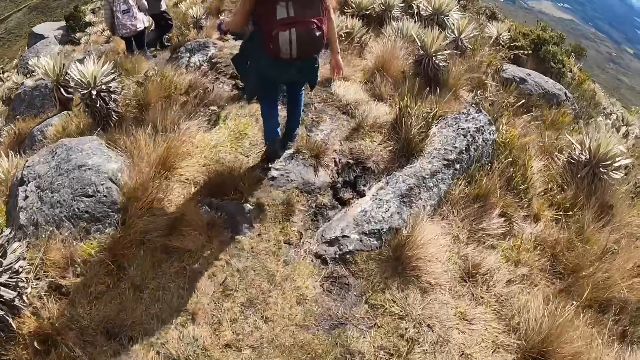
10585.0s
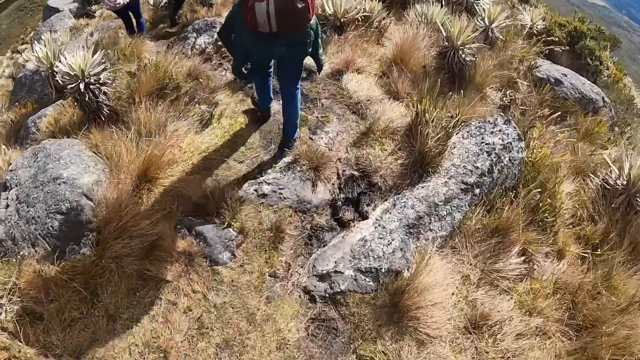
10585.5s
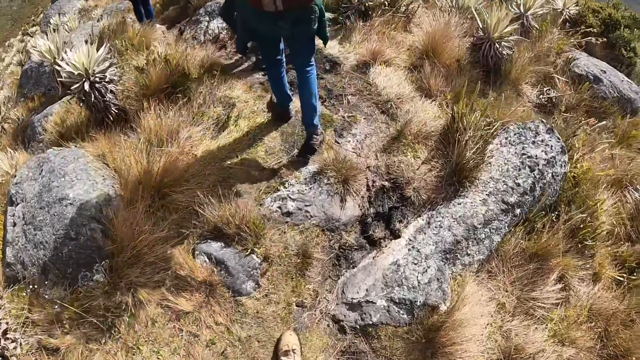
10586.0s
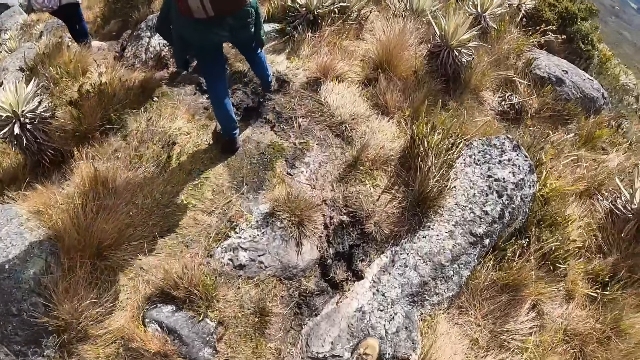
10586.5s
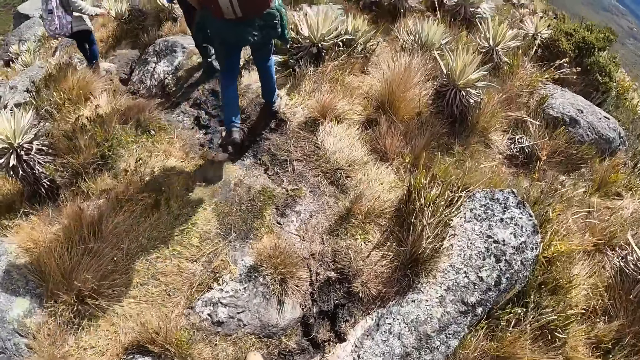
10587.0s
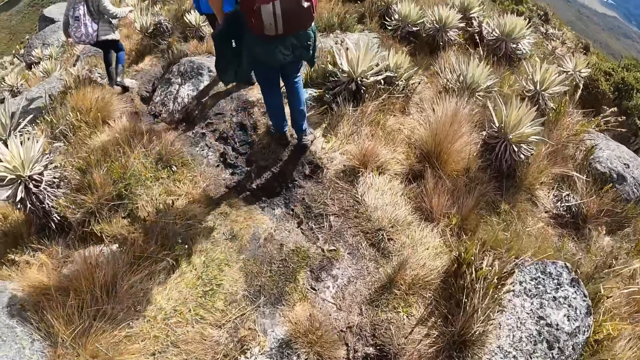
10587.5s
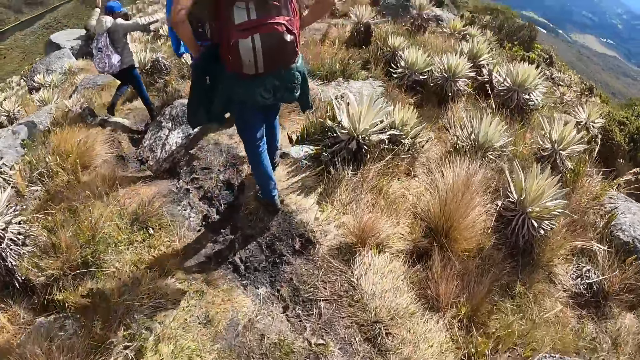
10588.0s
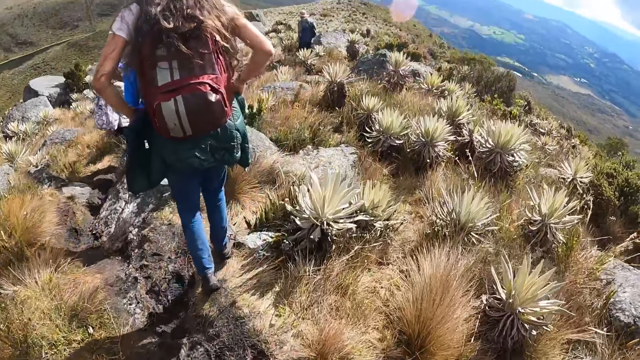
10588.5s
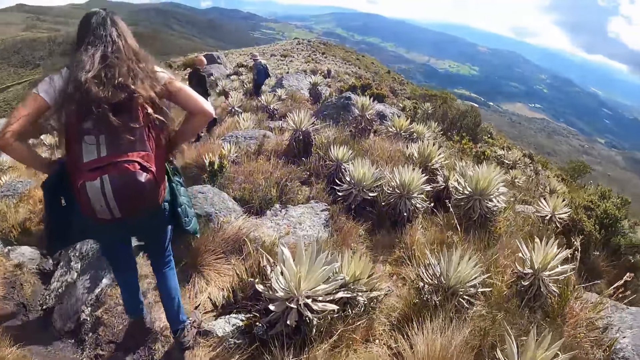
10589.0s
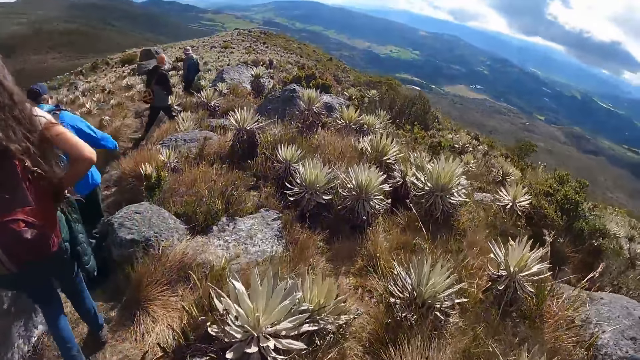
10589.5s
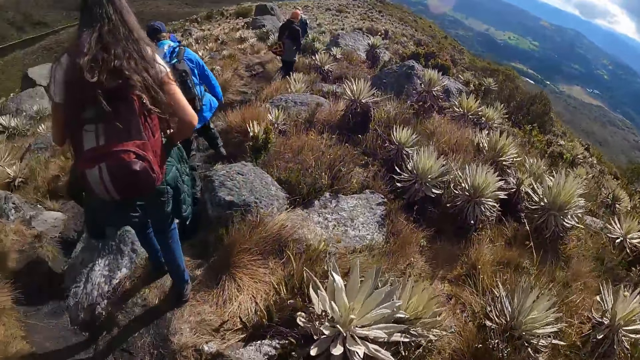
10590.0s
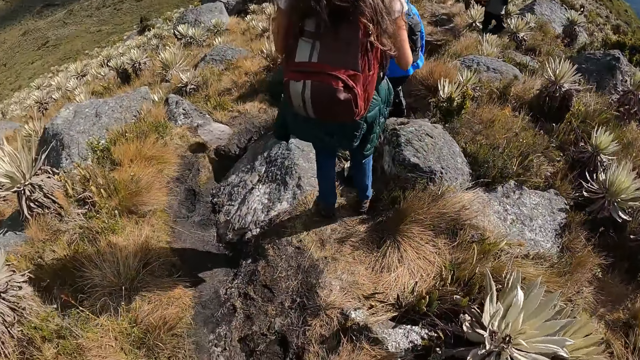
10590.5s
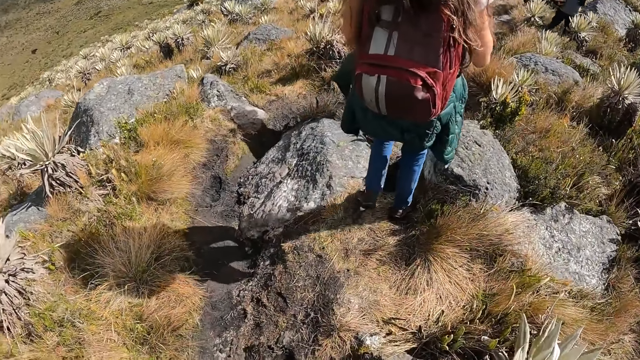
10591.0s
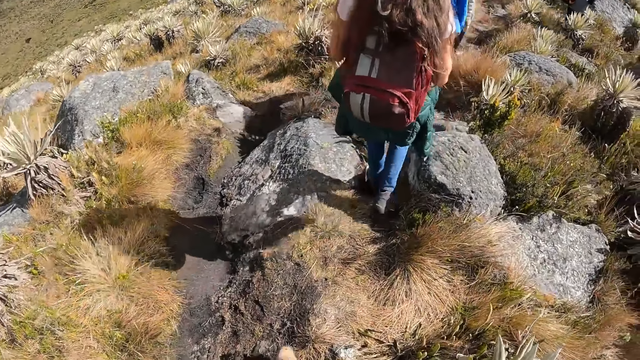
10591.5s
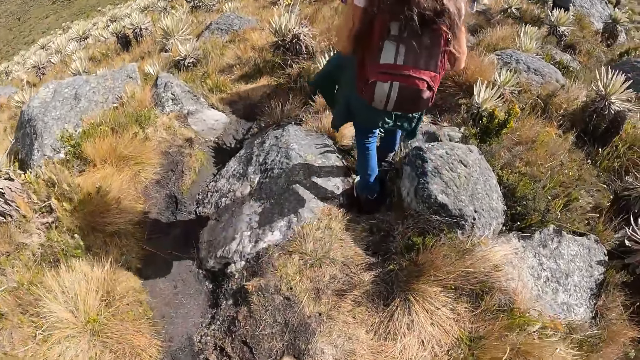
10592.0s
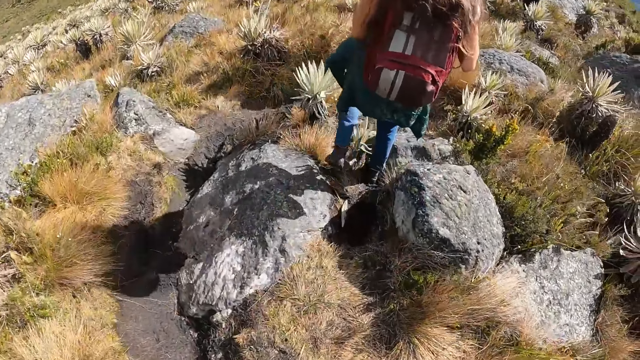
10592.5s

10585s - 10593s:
The woman adjusts a jacket on her waist with both hands.

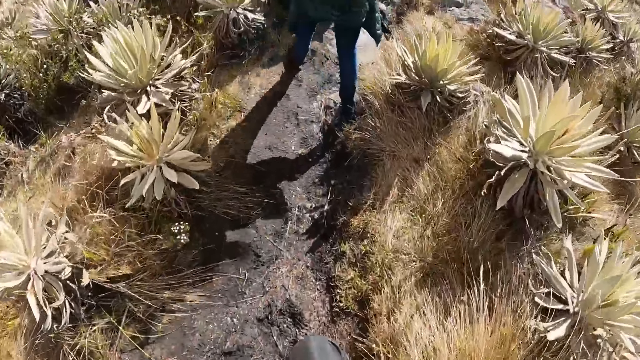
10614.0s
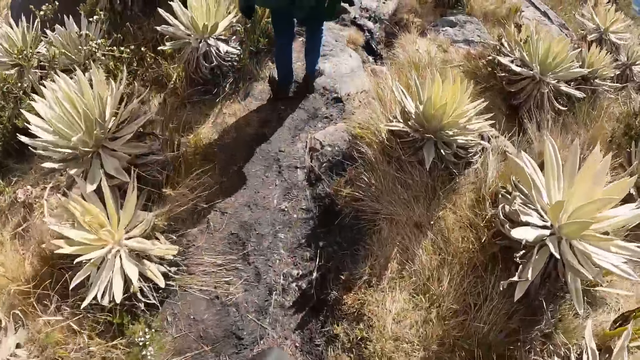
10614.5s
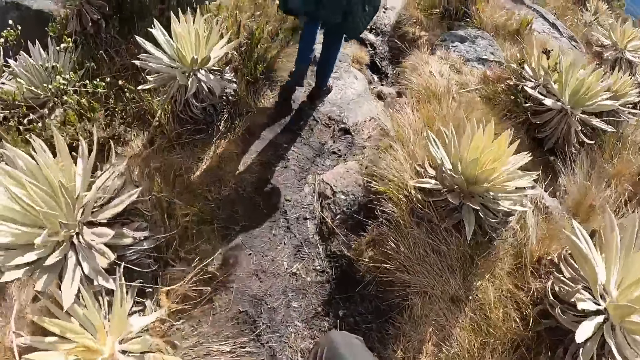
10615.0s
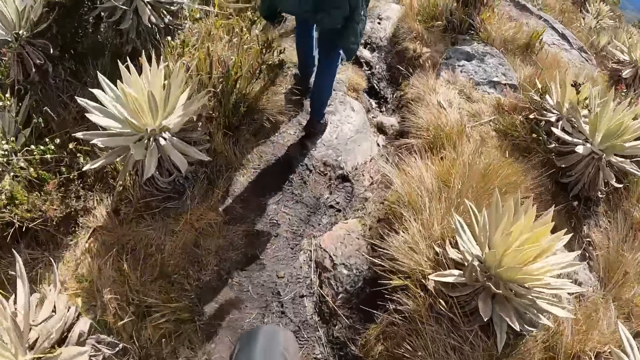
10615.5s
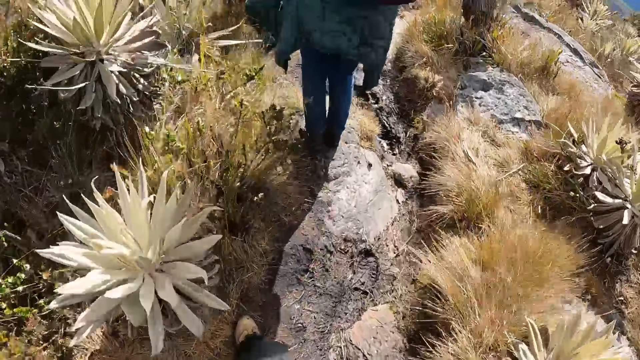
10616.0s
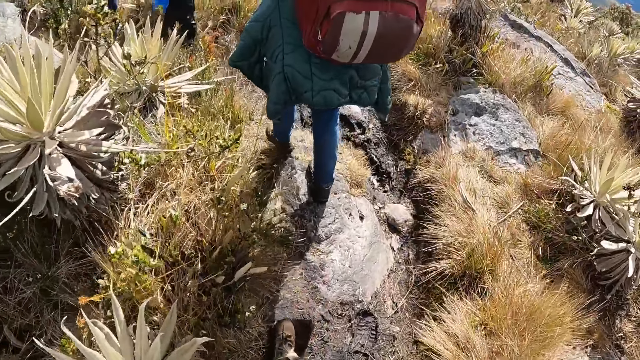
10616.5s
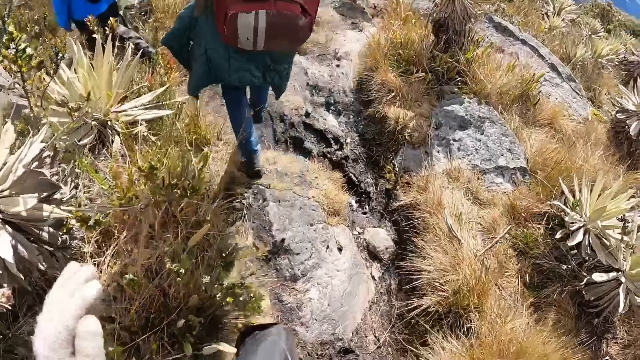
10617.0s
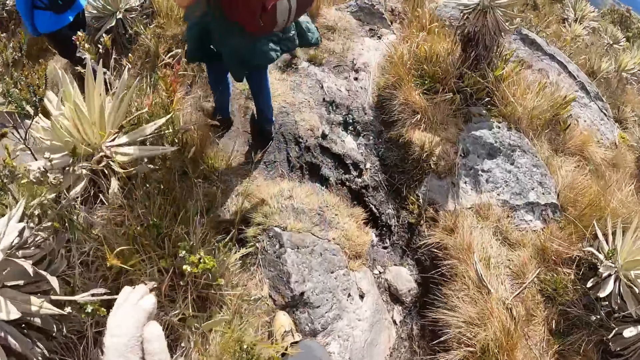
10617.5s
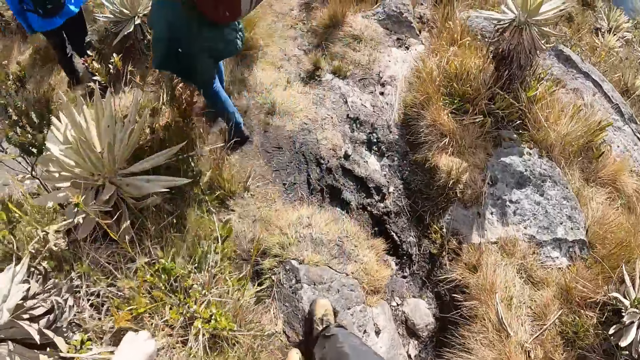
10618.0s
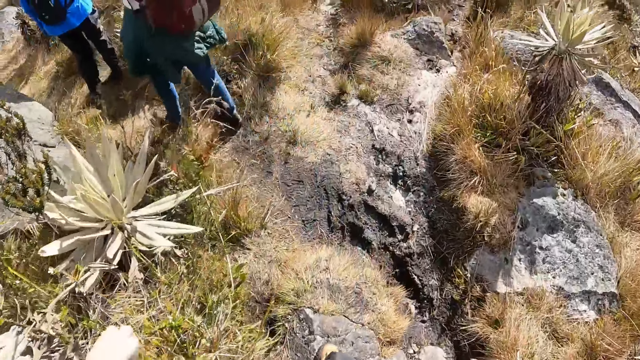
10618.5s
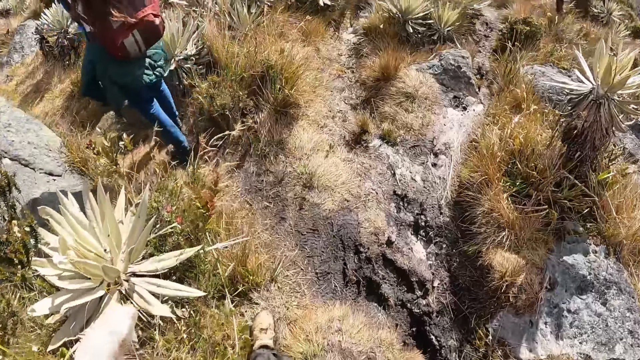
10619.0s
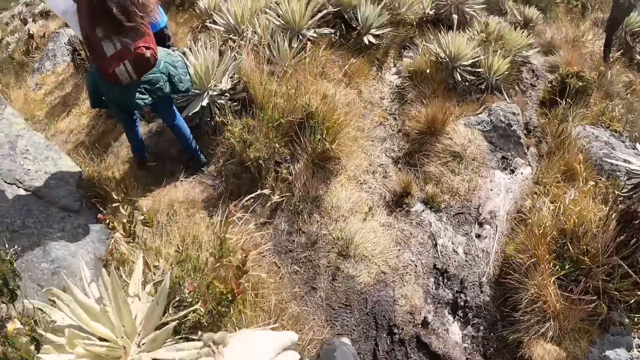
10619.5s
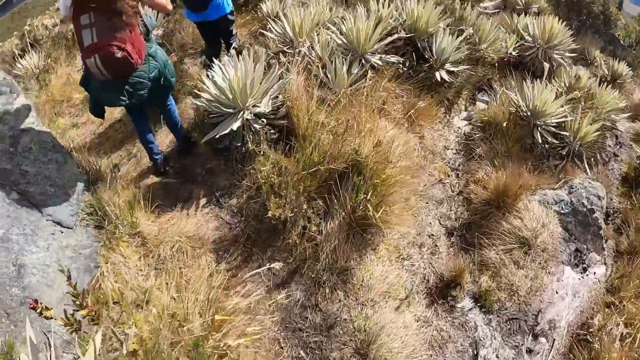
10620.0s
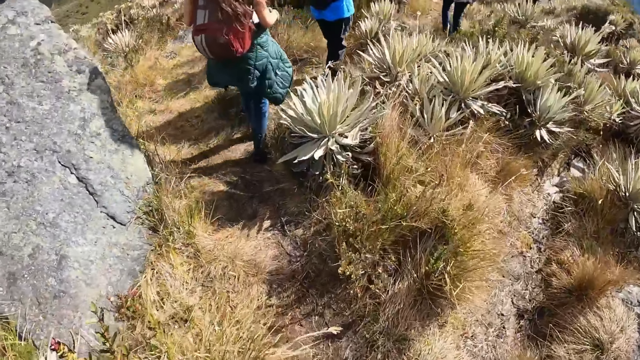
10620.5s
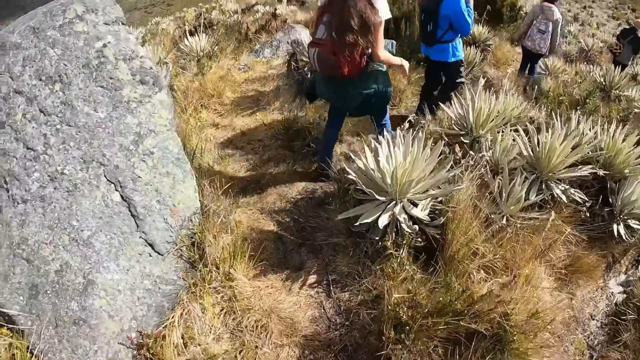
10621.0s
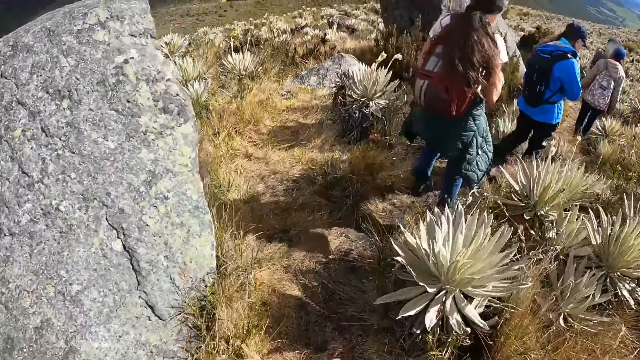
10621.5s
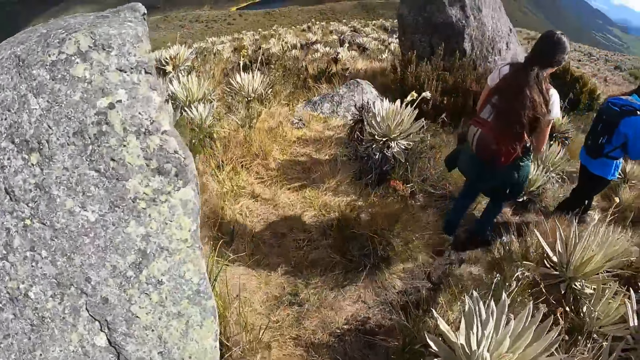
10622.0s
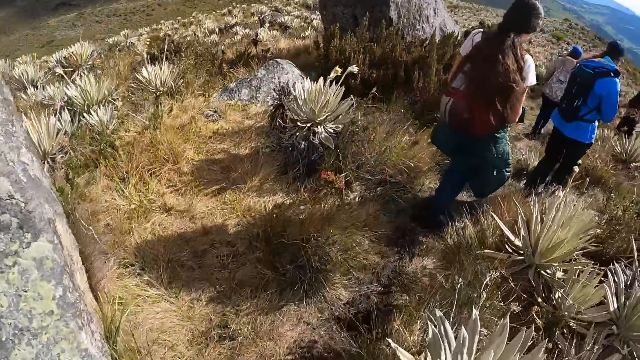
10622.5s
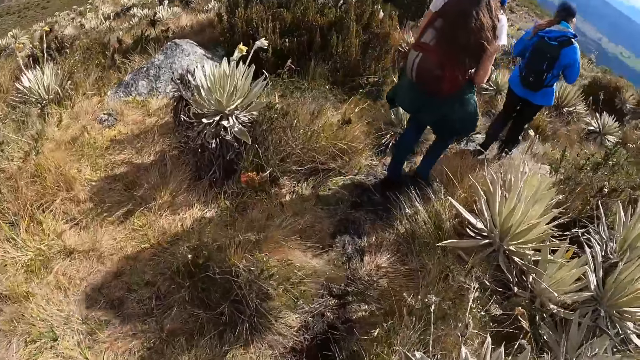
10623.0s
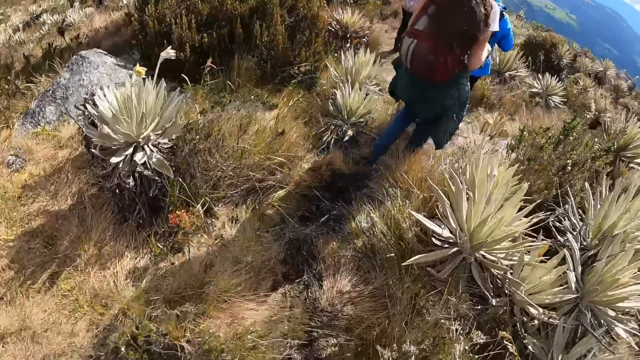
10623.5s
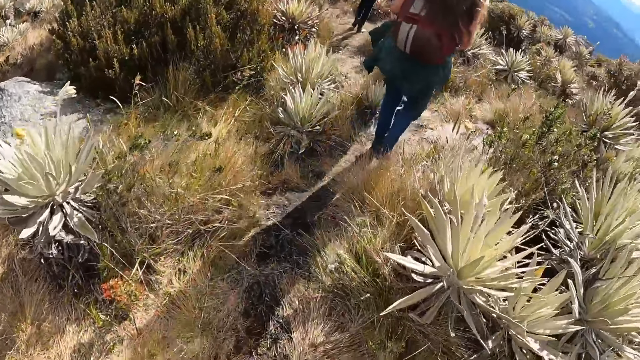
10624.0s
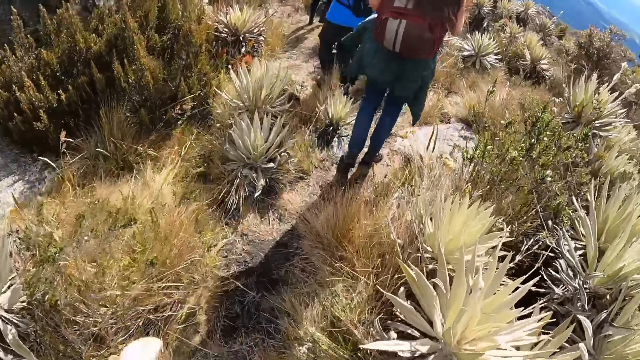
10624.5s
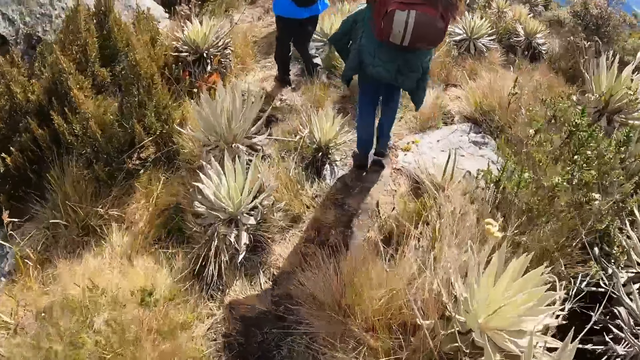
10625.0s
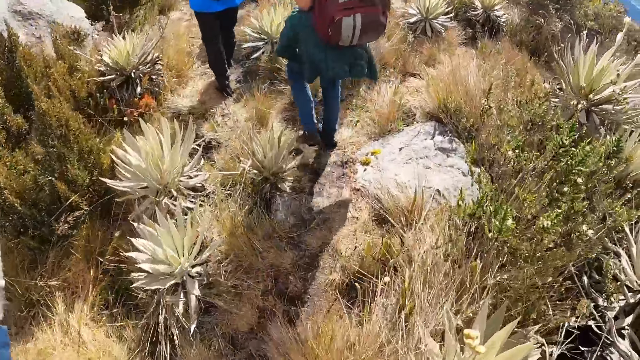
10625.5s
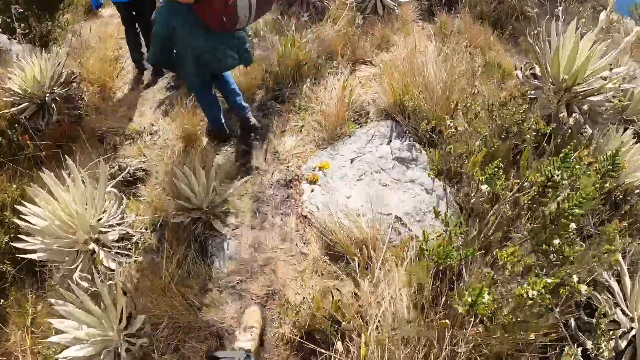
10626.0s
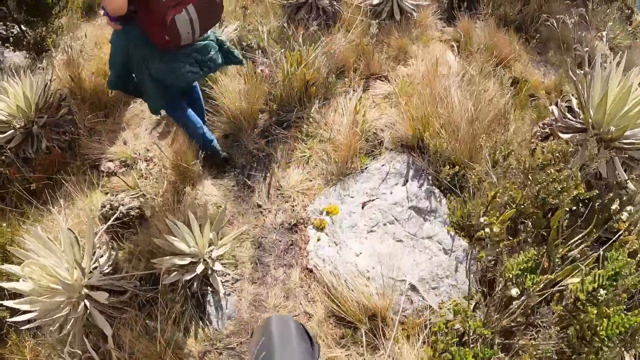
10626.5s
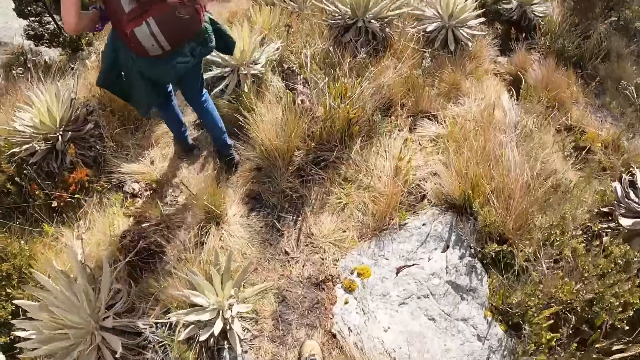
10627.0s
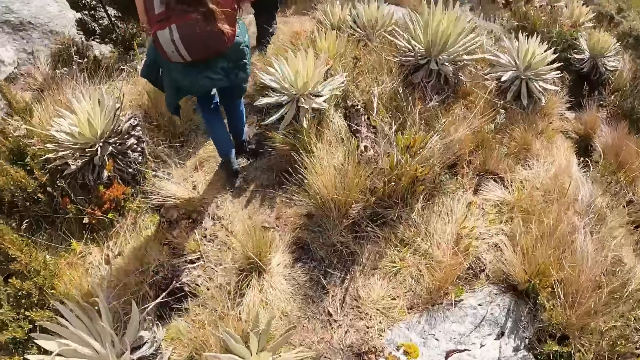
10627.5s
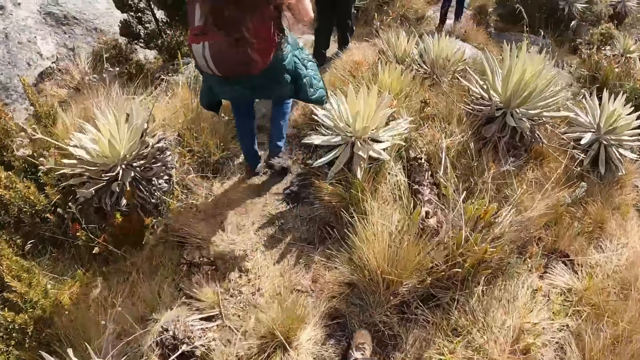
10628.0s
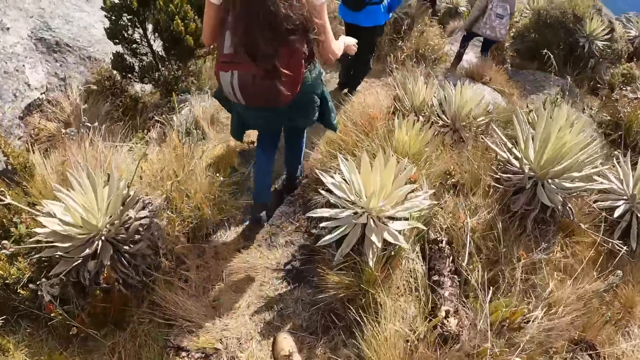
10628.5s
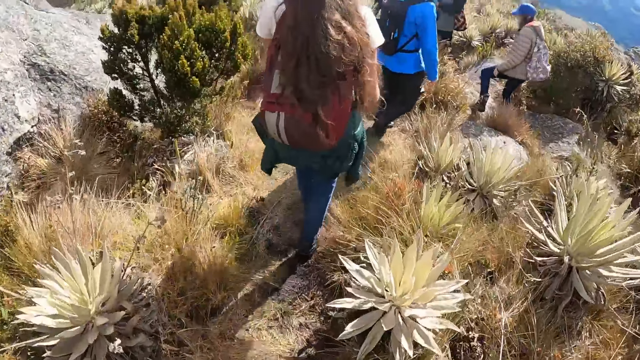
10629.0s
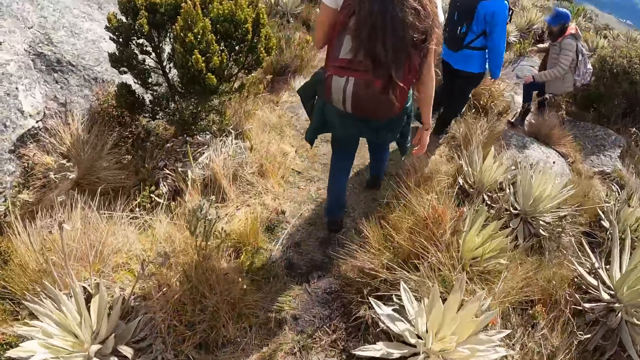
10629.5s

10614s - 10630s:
The camera wearer adjusts a camera on her head with her left hand.
